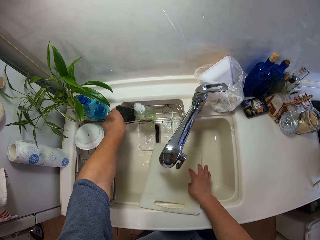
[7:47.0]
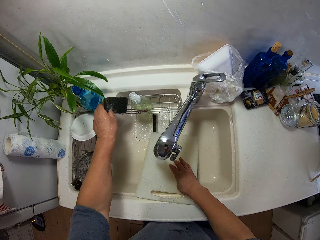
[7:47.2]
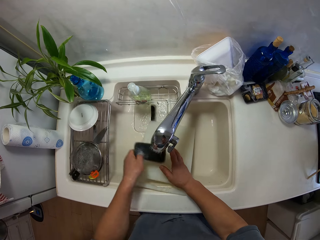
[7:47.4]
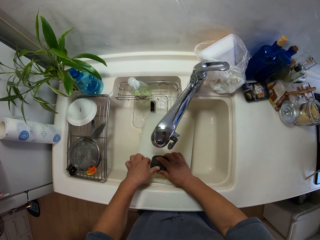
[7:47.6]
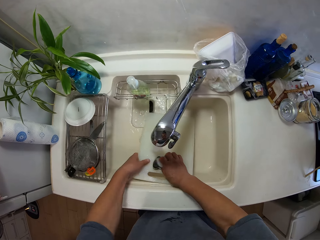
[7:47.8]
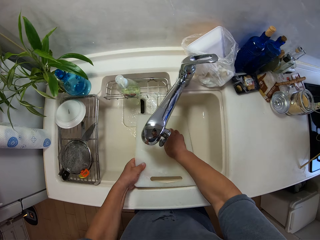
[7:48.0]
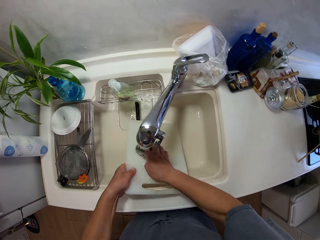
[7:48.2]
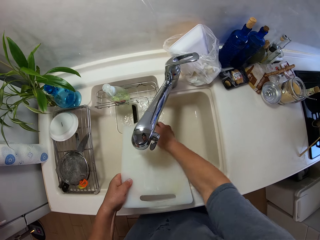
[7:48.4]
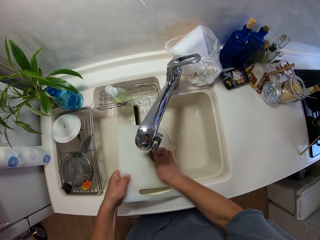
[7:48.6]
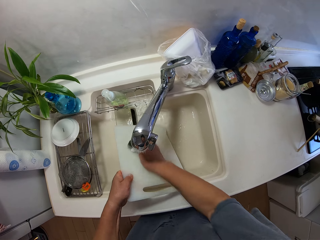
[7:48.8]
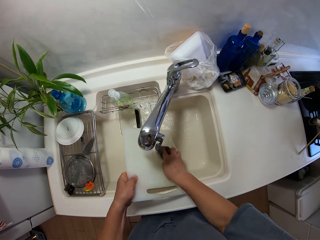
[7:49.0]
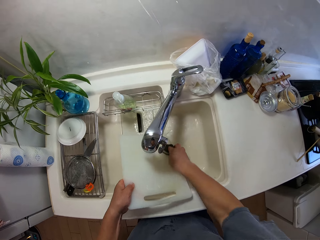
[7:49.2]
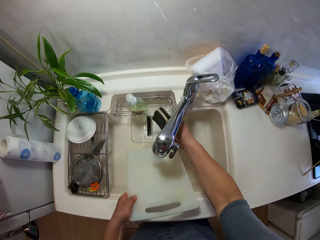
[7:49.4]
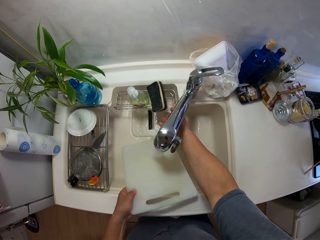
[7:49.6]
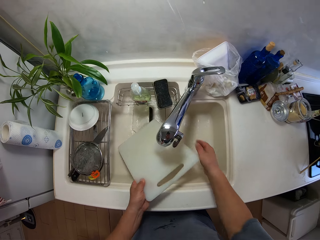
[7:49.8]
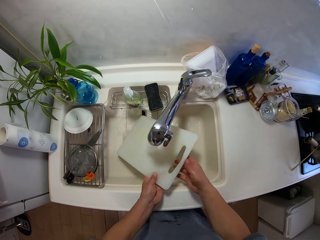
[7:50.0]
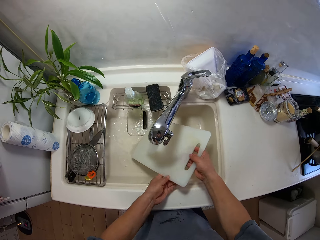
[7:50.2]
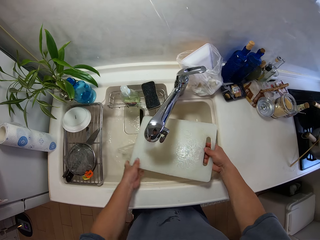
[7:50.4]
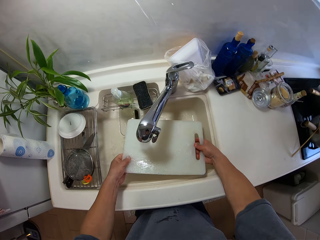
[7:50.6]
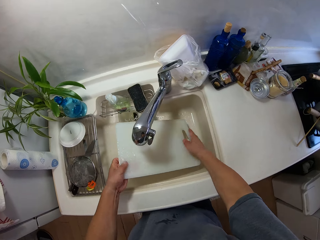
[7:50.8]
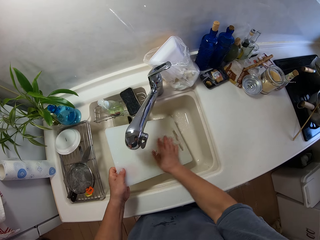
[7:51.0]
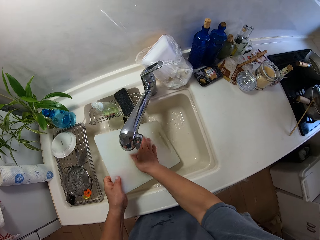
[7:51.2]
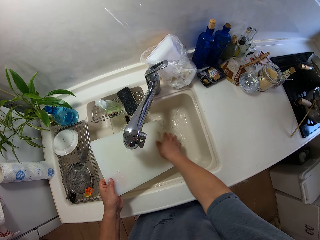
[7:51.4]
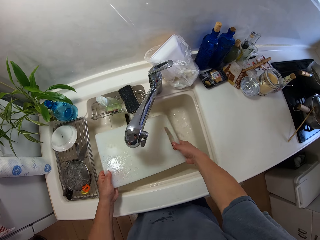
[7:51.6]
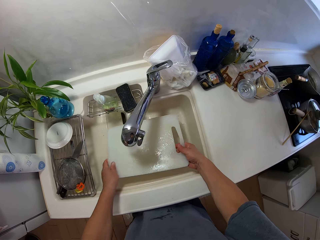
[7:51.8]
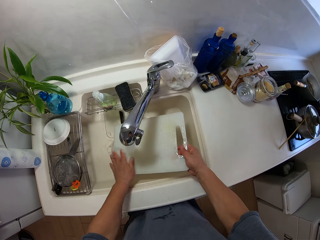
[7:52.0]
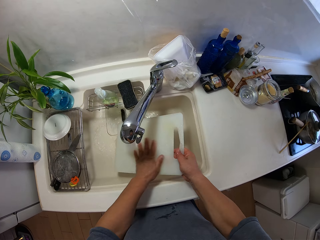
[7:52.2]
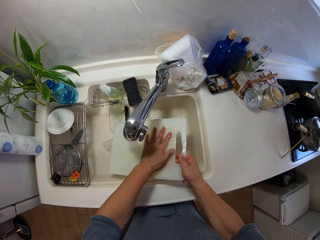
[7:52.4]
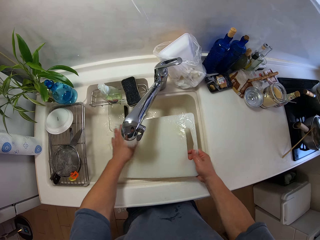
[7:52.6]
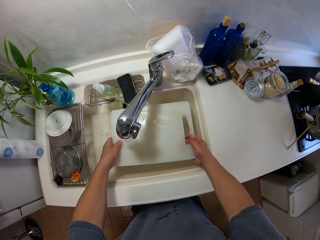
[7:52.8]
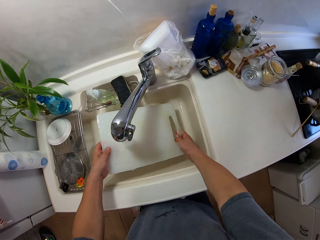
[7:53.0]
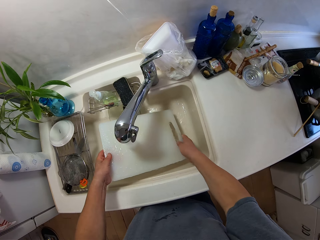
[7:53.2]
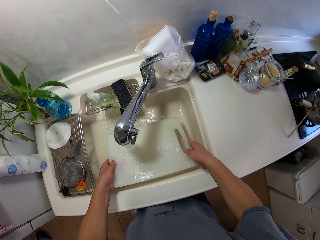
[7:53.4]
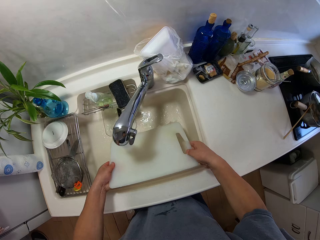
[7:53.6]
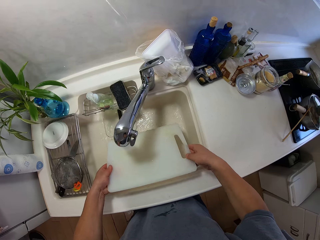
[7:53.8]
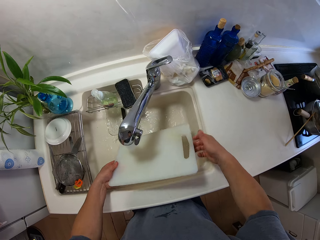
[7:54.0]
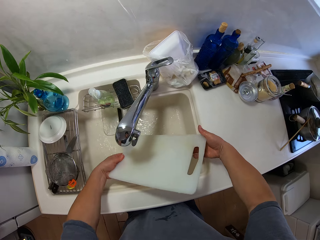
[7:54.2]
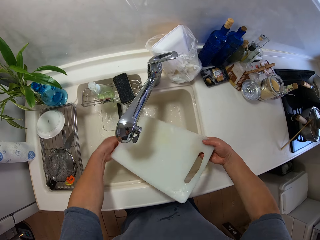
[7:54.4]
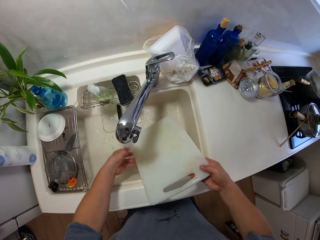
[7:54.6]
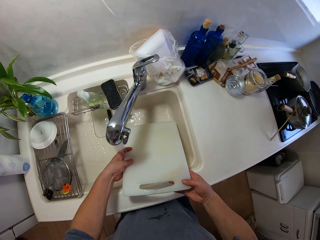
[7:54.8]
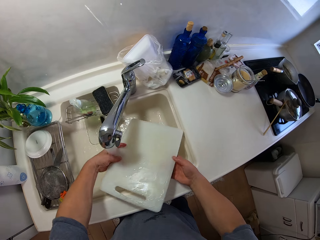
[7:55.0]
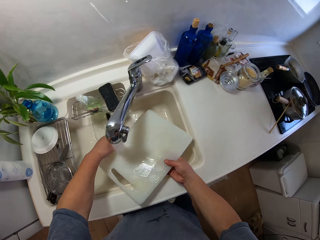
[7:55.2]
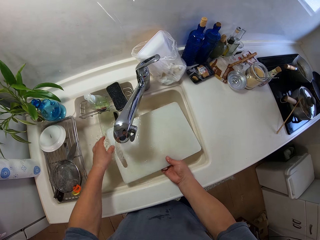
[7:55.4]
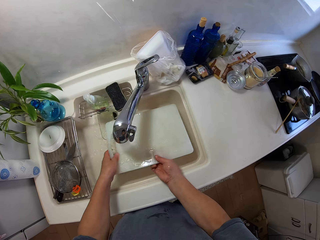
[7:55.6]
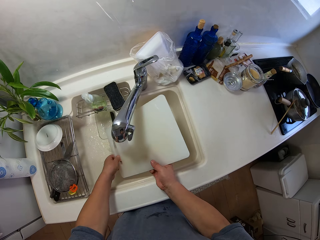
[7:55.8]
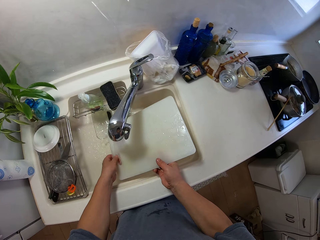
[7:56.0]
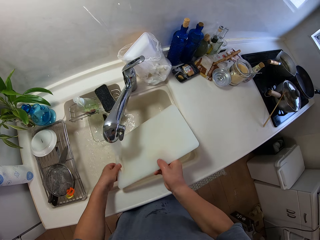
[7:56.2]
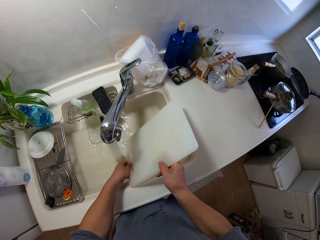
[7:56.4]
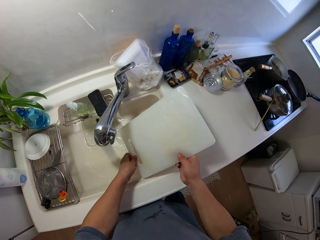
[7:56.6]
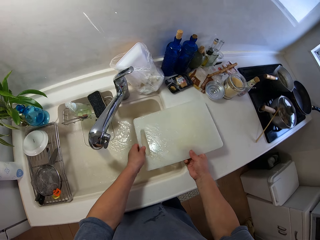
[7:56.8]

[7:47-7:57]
The camera wearer picks up a dish sponge or foam in the sink rack. They wash a chopping board in the sink with the dish sponge and pick up the chopping board in the sink. They put the dish sponge in the sink rack. They rinse the chopping board in the sink.

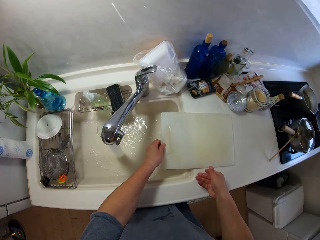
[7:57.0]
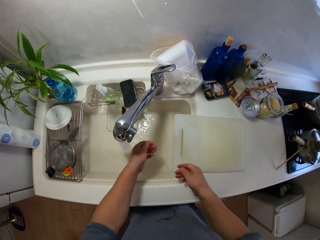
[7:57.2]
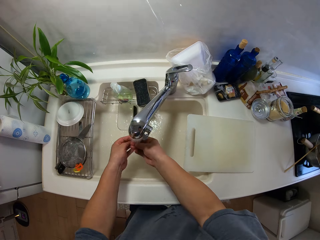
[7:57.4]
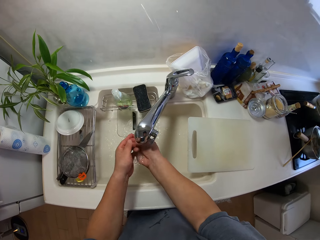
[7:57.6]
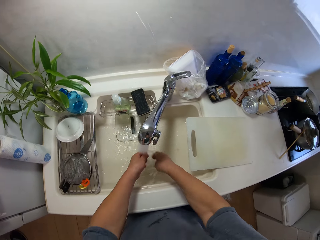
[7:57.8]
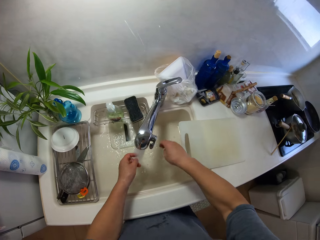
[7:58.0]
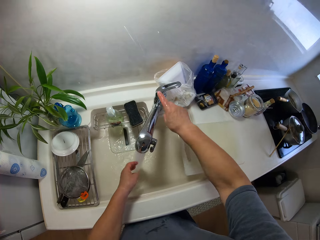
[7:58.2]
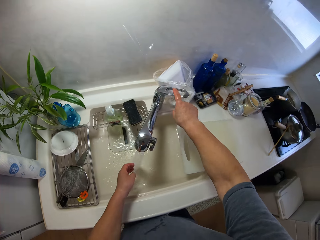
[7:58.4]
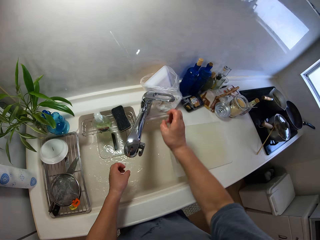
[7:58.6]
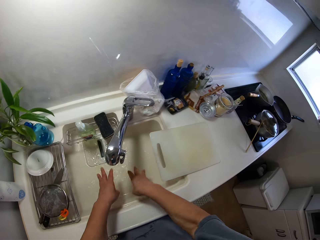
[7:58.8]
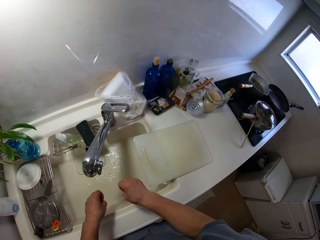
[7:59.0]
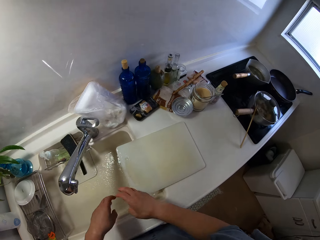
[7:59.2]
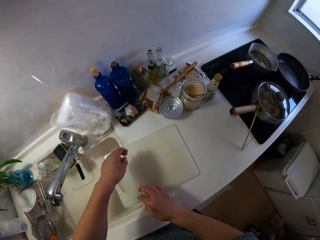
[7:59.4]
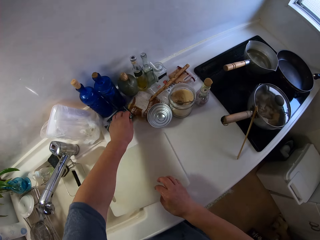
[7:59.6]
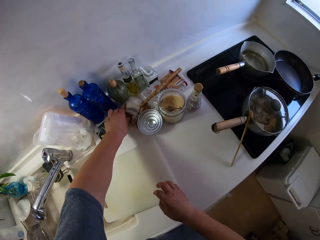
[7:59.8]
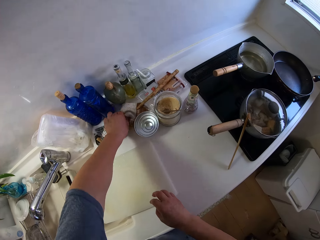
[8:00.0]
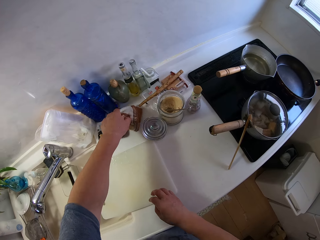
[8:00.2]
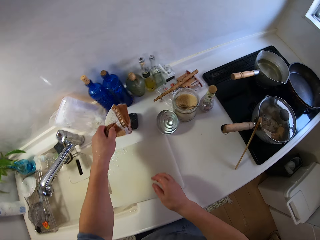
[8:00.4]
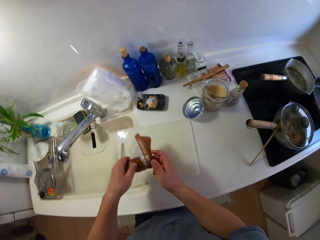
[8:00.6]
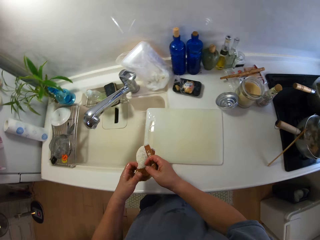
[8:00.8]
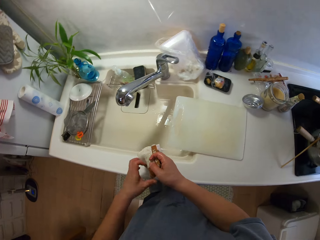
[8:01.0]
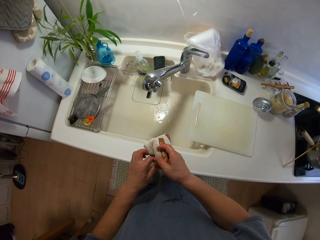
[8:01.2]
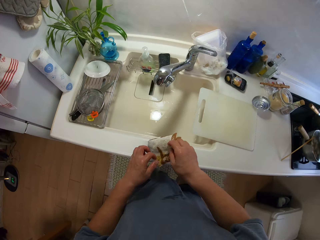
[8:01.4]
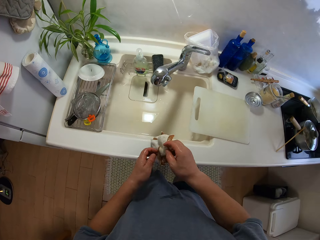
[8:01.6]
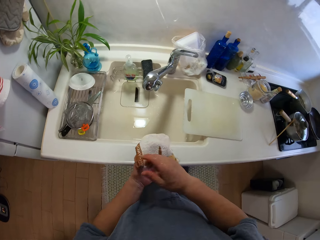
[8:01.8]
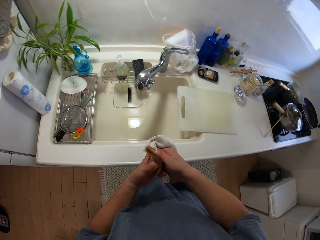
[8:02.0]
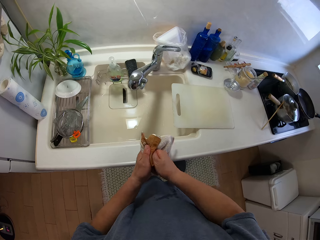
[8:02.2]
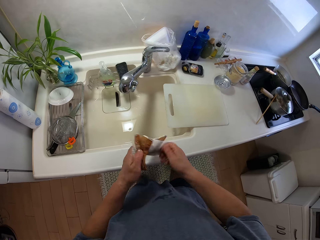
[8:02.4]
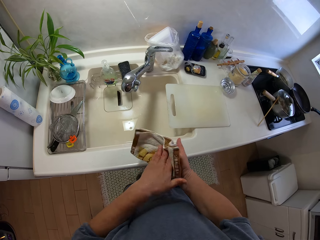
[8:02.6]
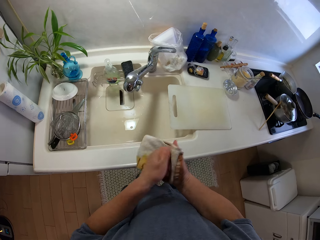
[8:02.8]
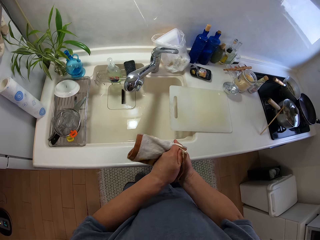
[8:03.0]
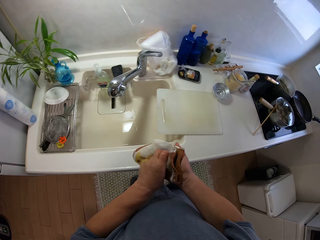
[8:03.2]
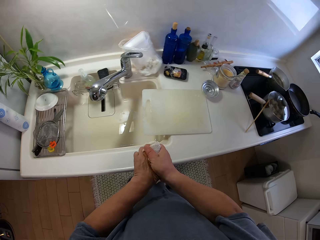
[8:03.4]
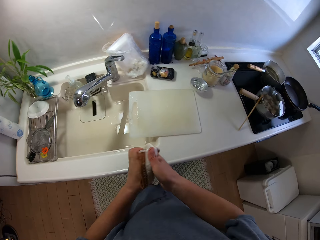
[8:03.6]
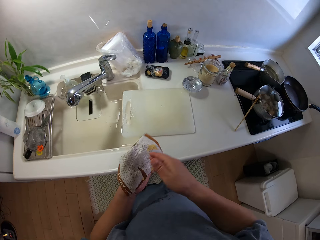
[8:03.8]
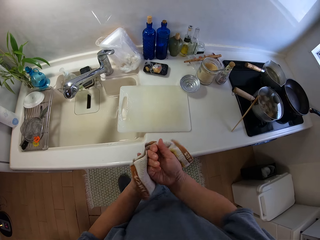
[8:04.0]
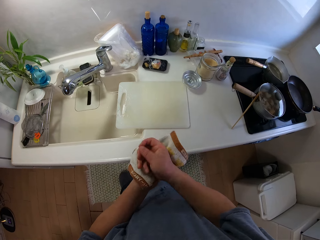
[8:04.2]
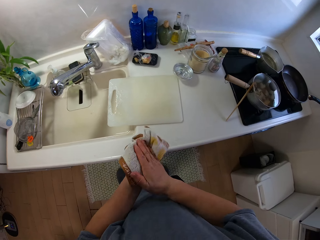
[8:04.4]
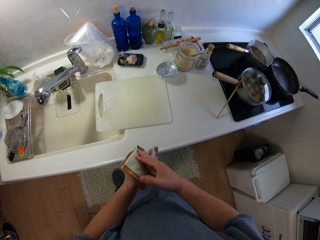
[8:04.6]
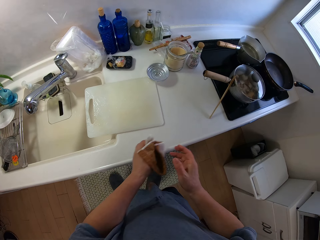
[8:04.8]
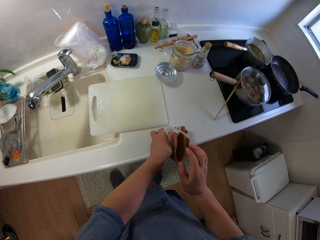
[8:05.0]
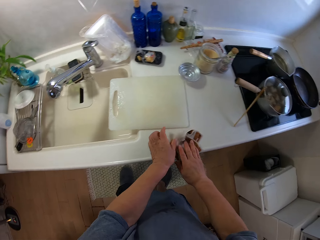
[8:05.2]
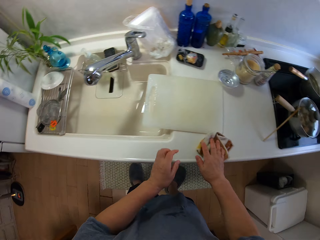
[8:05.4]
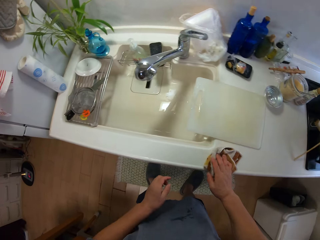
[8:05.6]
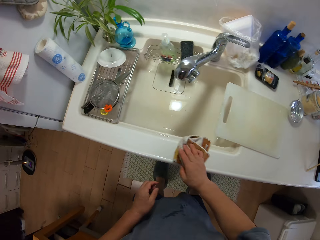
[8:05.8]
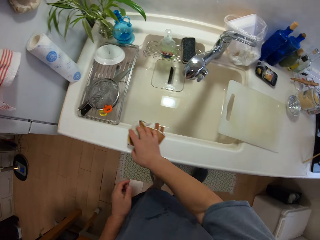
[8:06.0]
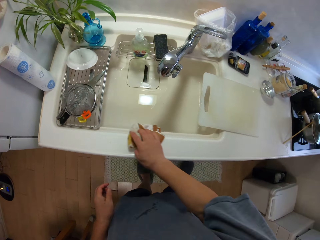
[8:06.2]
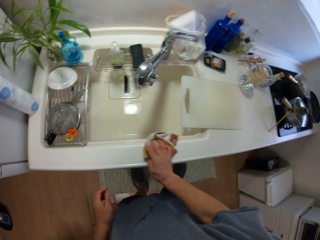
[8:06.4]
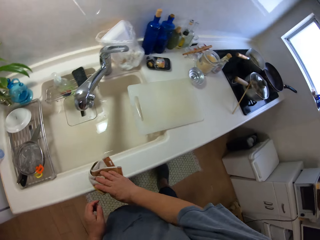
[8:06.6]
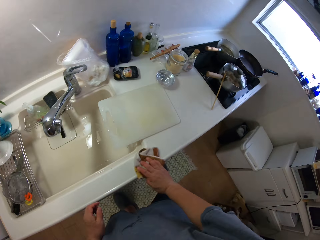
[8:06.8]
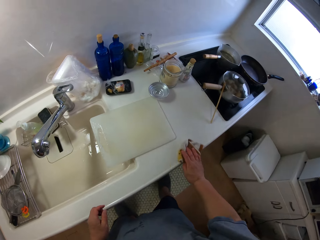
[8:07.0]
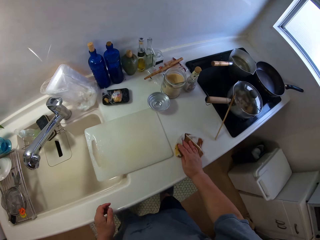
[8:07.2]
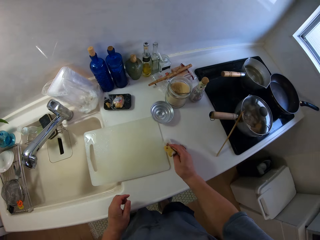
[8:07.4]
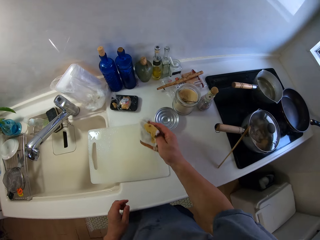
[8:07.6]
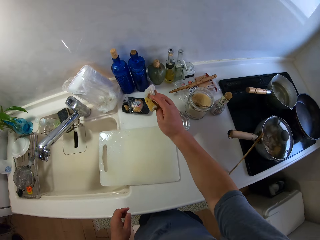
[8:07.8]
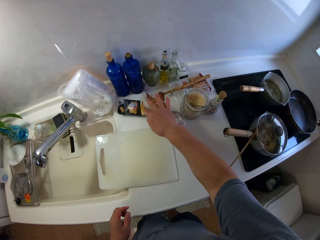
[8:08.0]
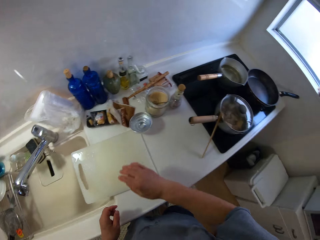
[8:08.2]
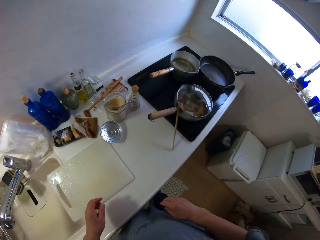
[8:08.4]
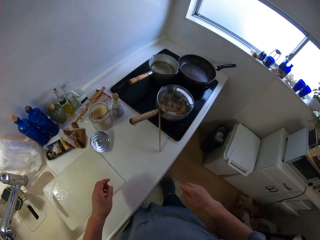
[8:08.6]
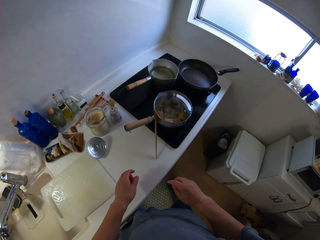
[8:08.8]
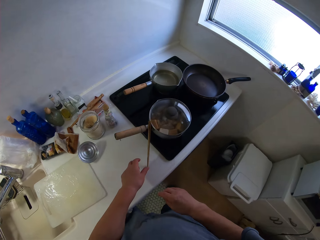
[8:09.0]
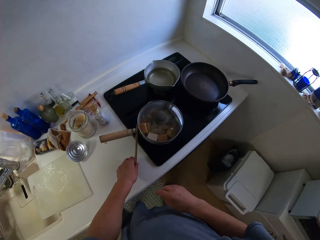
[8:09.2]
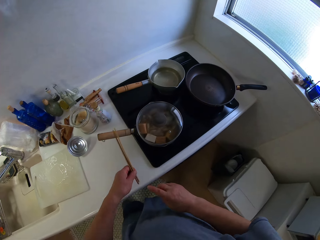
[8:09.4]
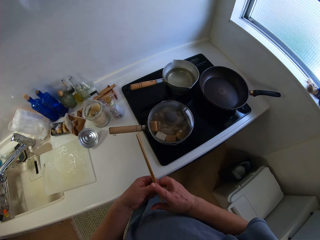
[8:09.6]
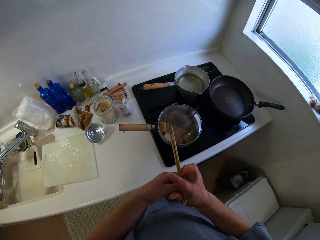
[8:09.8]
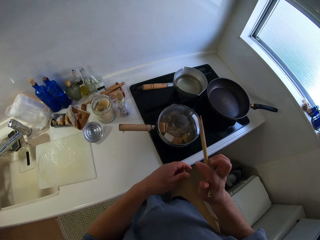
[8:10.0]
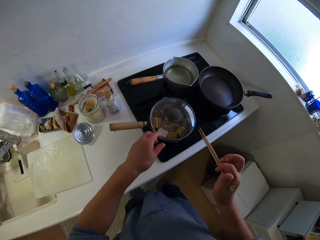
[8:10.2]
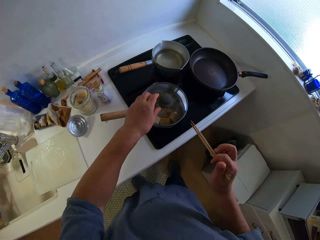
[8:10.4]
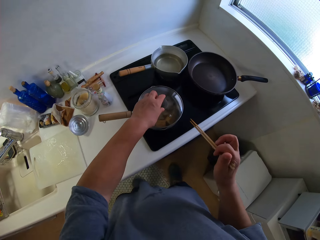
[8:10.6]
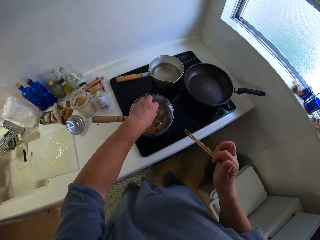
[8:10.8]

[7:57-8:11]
The camera wearer drops the chopping board on the slab. He rinses his hand in the sink. He shakes hands in the sink. He turns off the tap with his right hand. He shakes hands in the sink. He picks up a napkin or kitchen towel from the slab. He cleans his hands with the napkin. He puts the kitchen towel on the countertop. He cleans the slab with the napkin. He drops the napkin on the corner of the slab. He walks around the kitchen. He picks up the chopsticks from the slab. He holds the chopsticks.
